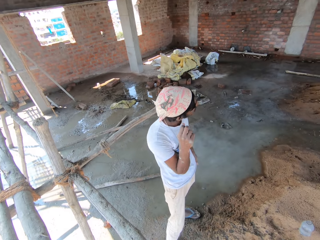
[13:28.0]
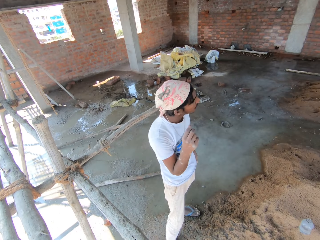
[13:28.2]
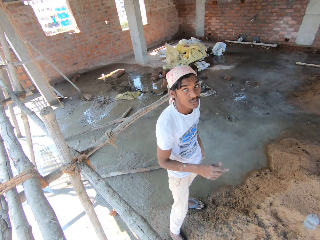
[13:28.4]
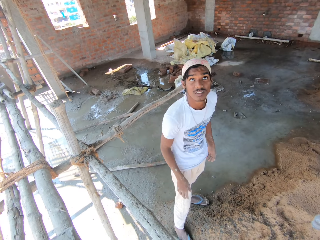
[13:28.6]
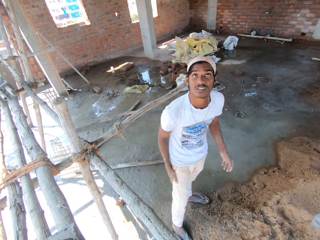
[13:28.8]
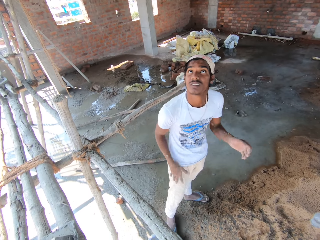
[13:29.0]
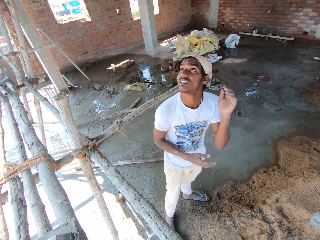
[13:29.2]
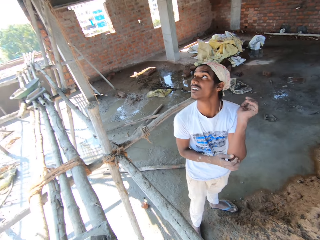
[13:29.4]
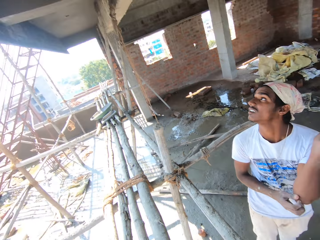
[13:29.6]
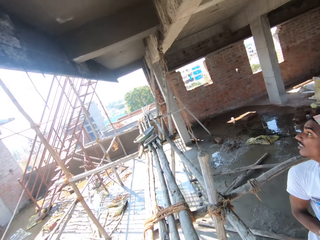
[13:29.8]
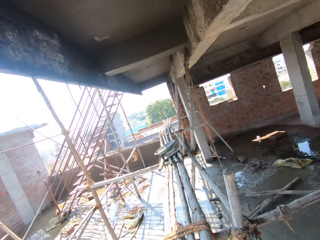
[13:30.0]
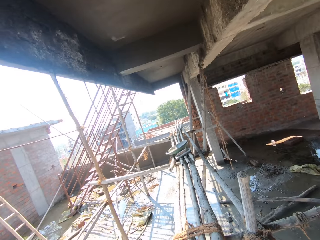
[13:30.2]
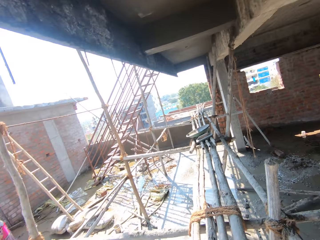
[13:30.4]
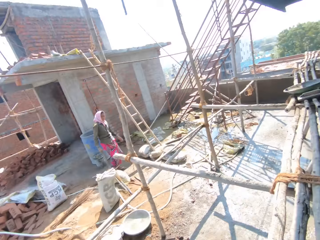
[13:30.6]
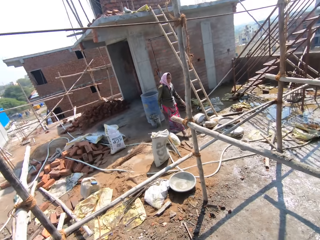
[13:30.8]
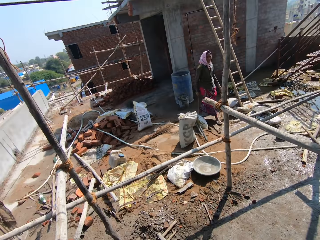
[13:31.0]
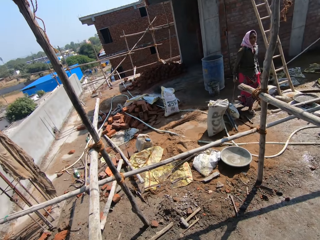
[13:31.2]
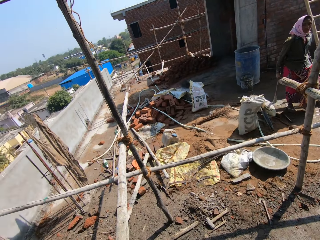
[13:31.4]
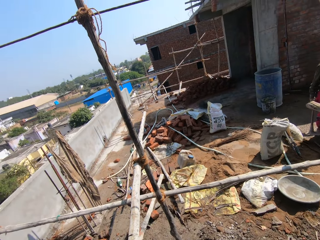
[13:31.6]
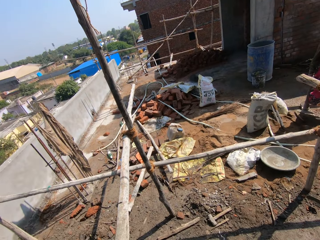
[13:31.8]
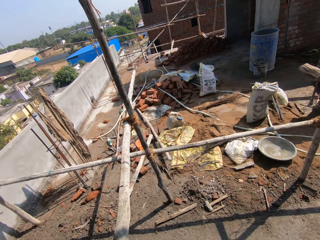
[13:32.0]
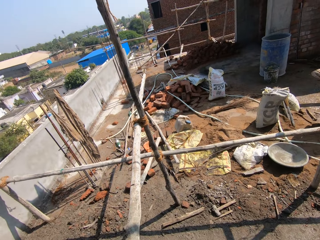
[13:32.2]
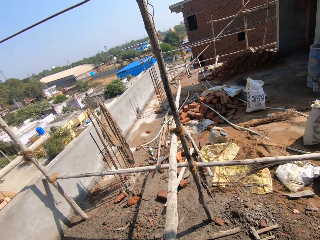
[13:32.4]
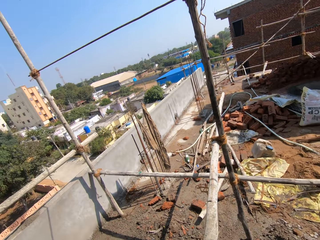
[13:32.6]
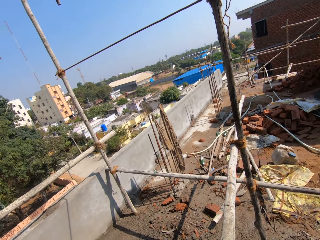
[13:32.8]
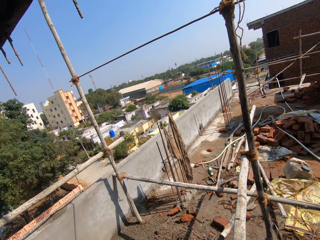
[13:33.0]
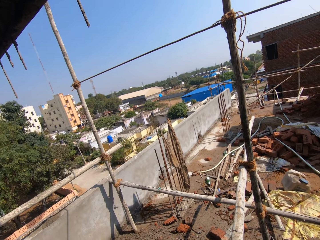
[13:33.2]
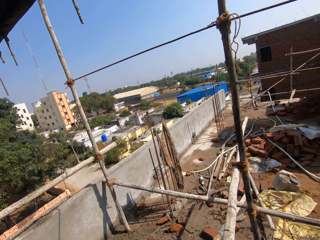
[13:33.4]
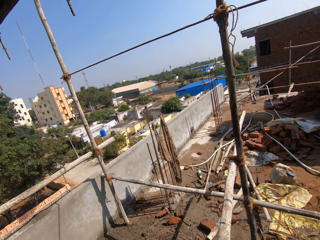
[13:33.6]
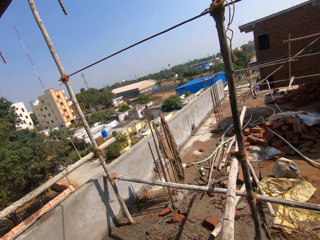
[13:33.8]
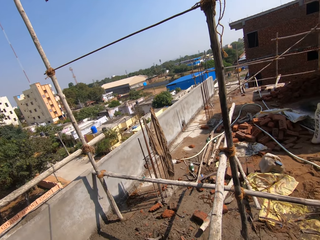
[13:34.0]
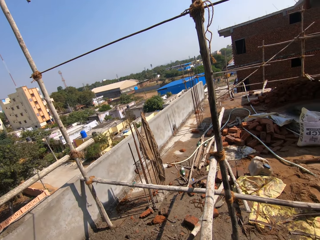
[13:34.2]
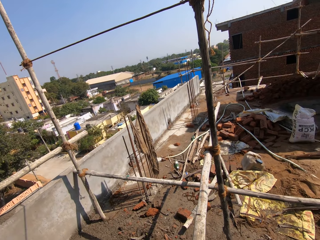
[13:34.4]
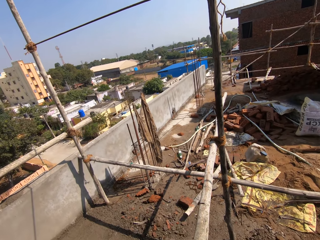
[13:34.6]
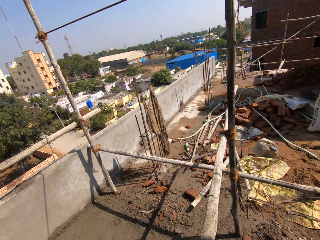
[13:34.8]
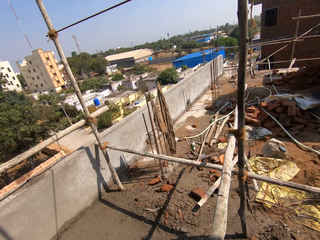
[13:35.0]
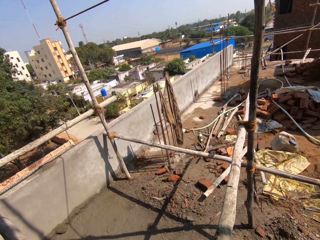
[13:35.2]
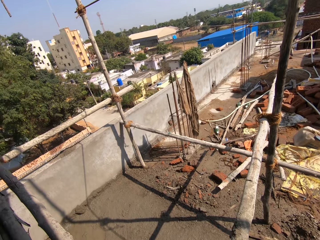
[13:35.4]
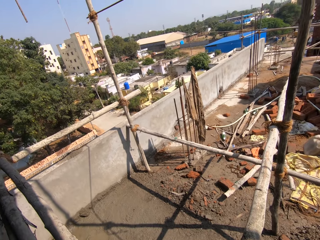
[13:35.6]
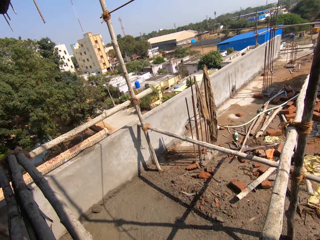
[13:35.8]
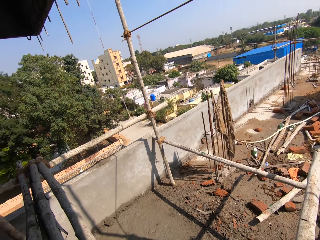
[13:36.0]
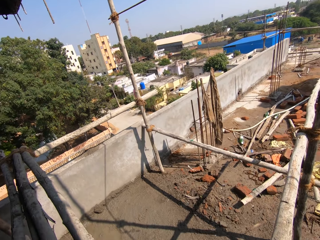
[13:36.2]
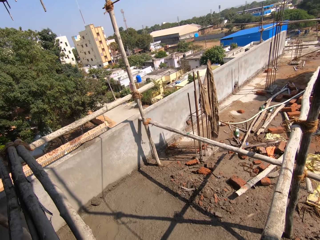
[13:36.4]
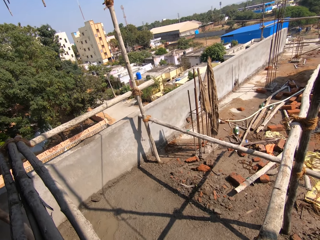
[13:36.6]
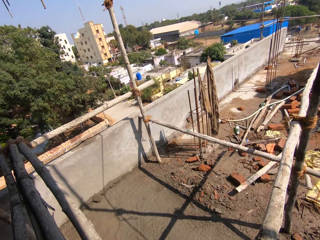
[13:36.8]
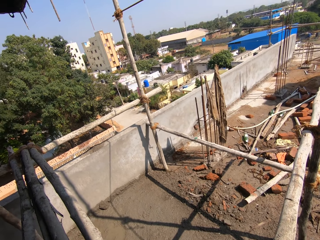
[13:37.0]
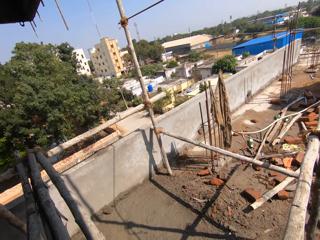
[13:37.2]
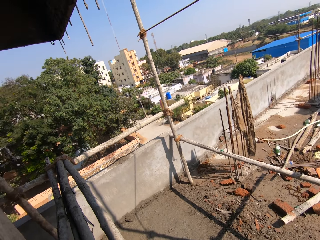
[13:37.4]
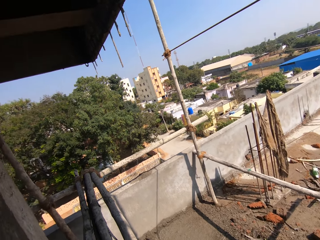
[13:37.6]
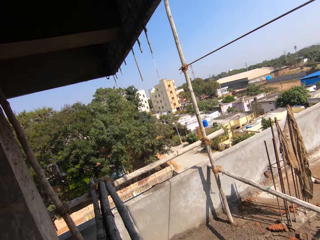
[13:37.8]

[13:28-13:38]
The man pulls his hand off the ear, holds his leg, pulls his hand off the leg, scratches his hand and looks at the ceiling. The camera wearer looks around the construction site. The woman walks toward the bowl.

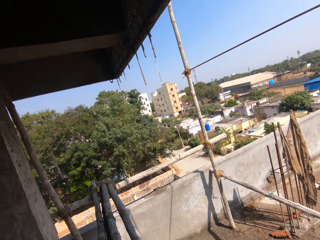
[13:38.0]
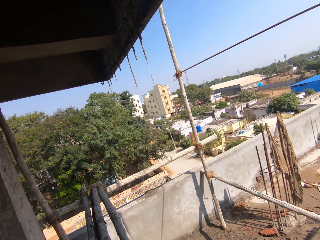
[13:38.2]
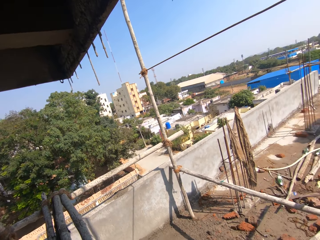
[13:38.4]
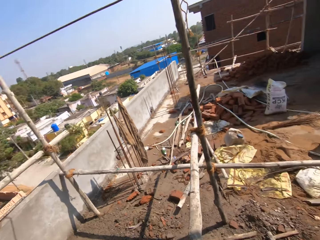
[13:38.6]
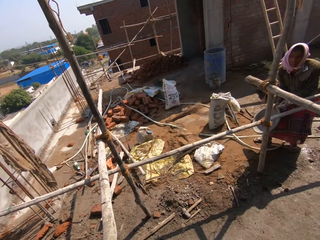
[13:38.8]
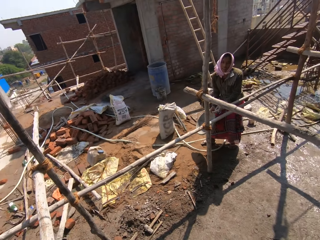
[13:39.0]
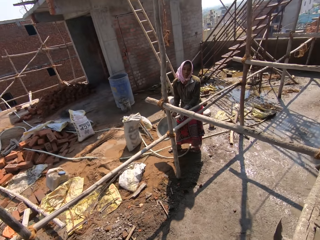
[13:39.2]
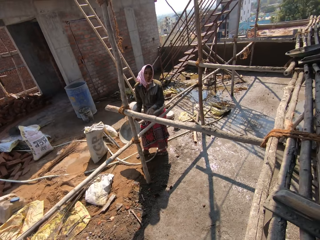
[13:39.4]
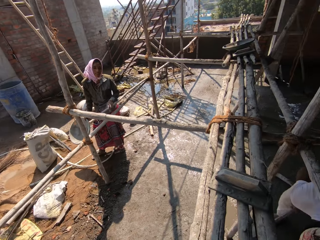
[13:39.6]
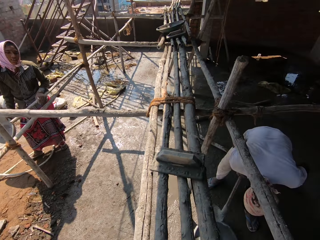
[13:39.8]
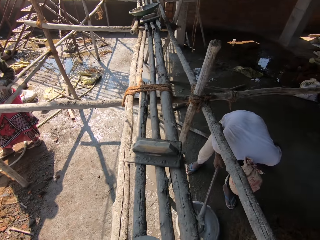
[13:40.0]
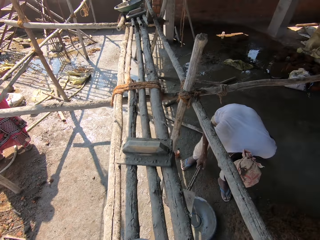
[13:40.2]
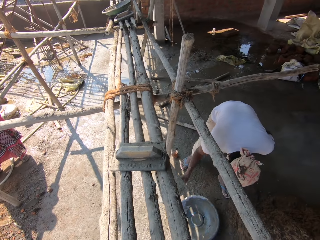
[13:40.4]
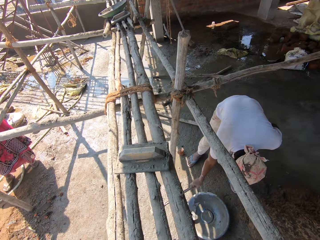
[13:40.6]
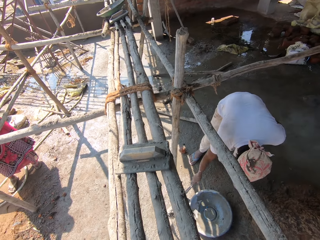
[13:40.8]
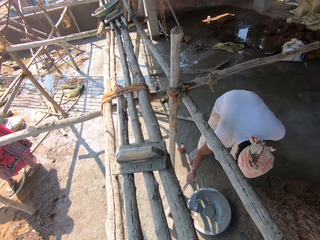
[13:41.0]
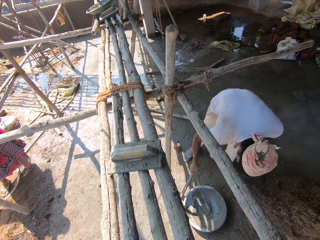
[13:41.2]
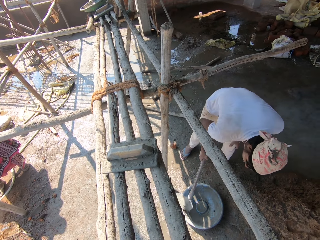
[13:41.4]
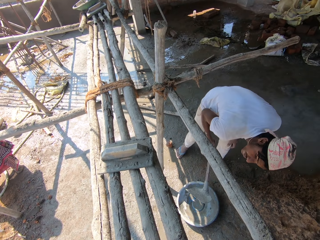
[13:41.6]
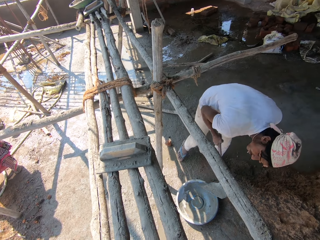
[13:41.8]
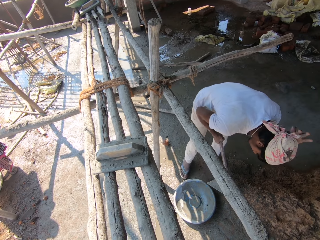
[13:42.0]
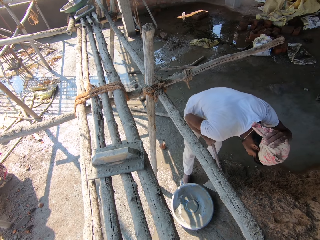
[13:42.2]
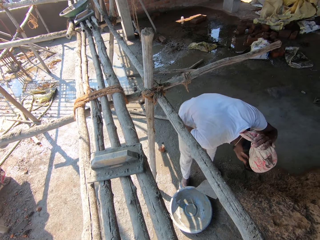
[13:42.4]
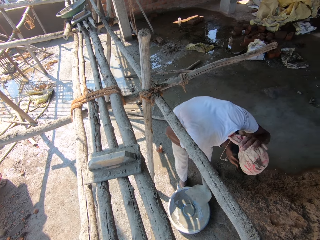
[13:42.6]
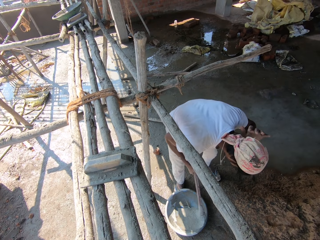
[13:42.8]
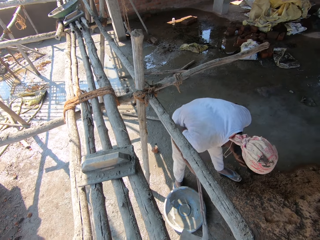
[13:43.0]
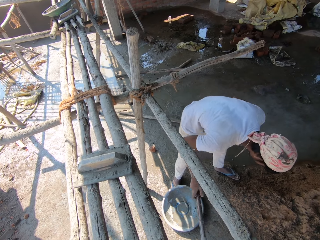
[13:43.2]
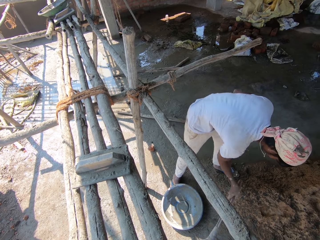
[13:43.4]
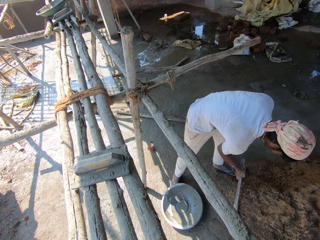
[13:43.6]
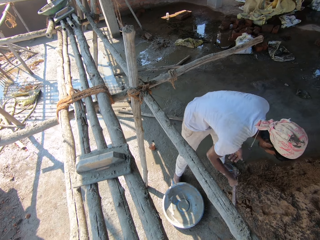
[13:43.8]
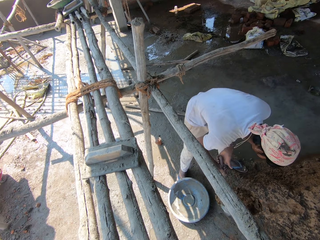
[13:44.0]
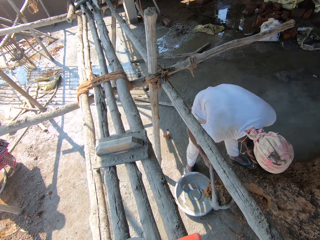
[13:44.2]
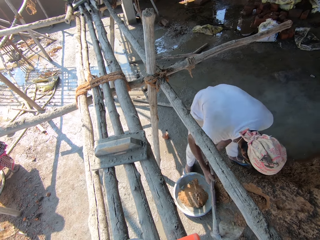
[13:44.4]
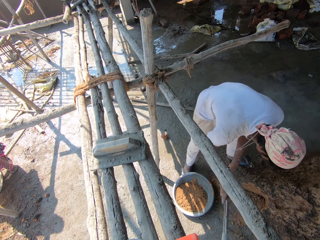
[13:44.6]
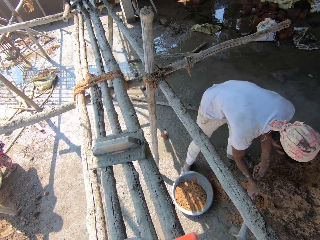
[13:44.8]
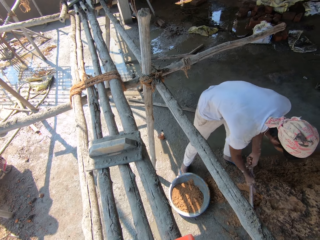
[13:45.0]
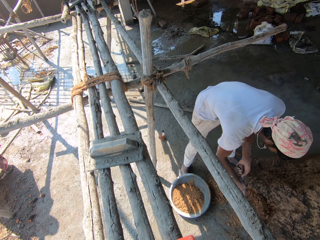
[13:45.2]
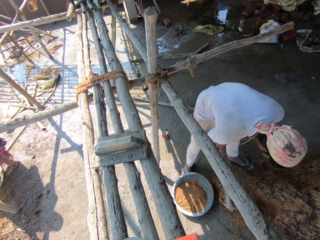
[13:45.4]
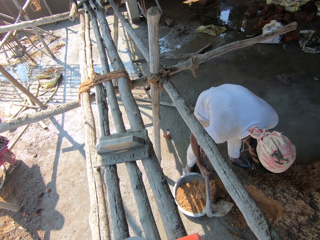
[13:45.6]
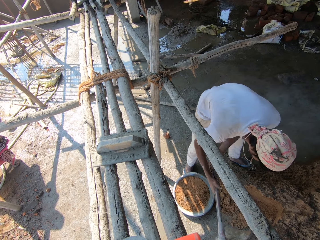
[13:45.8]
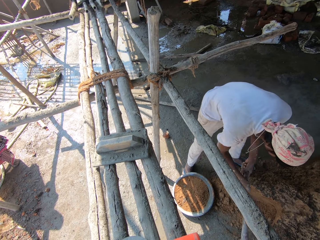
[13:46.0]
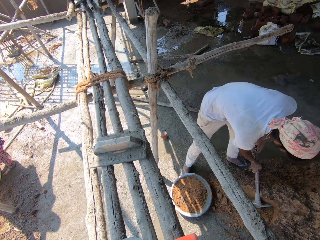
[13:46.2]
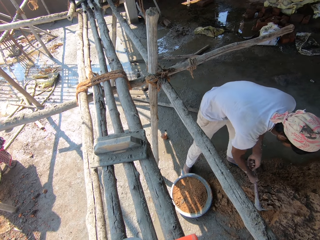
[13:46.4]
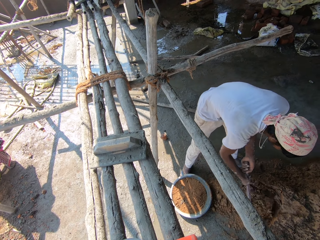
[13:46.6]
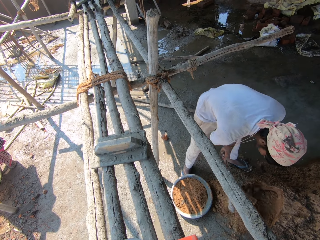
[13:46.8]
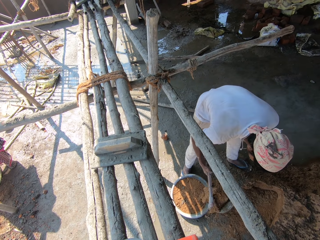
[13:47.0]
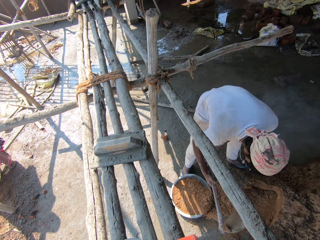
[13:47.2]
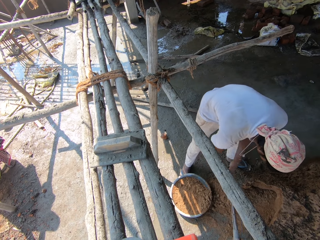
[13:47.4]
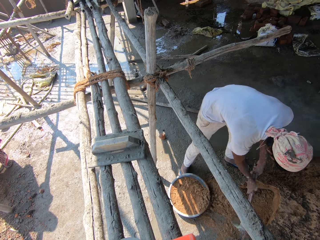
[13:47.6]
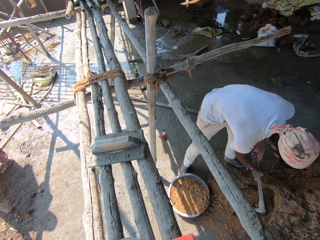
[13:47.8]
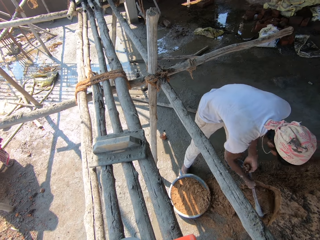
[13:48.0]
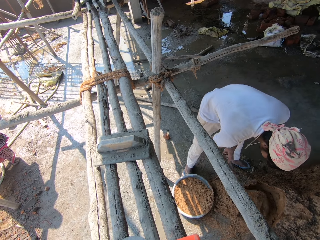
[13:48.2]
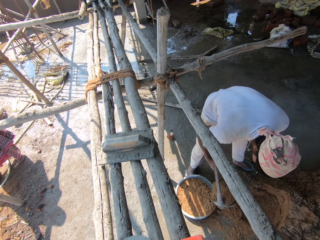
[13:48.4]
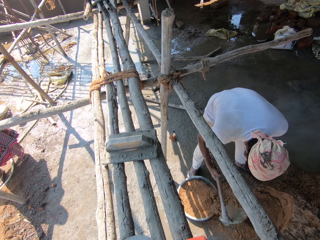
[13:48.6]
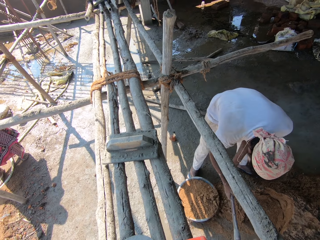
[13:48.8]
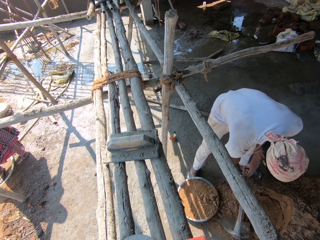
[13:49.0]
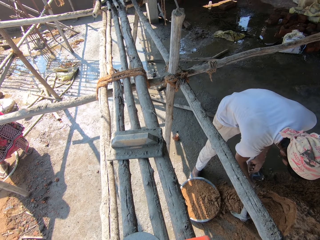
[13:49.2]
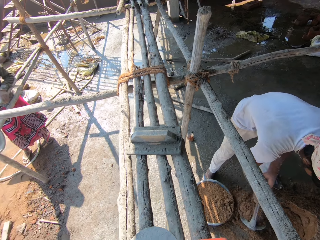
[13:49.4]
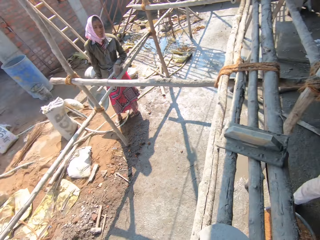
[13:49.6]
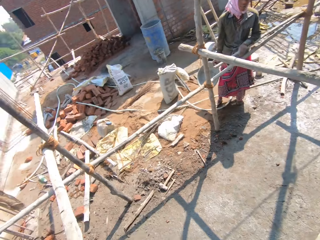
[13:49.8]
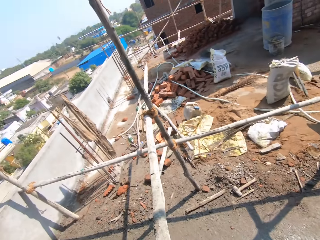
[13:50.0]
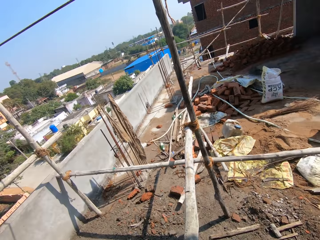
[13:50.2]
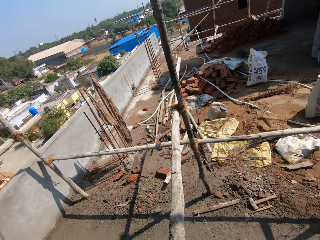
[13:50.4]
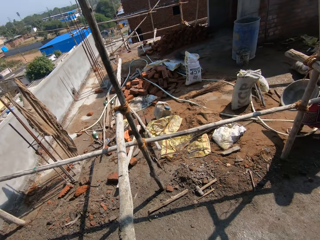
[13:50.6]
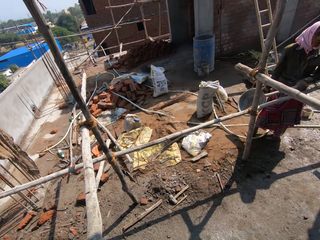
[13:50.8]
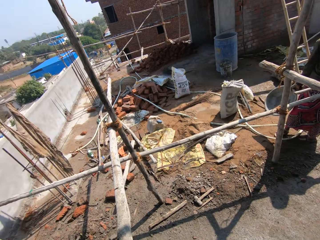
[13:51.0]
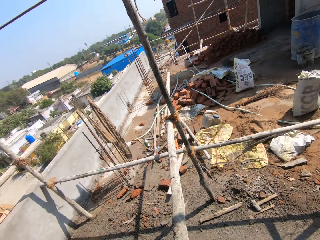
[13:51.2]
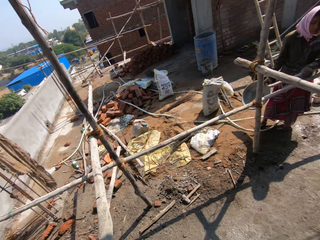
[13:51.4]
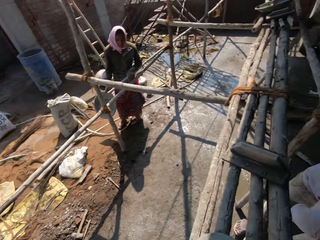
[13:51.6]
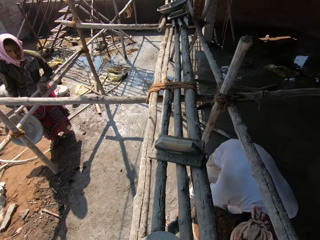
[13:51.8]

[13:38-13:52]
The woman carries the bowl. The man holds a hoe. He hits the hoe on the floor. He pulls the shovel off the floor. He holds the headscarf. He pulls his hand off the headscarf. He scoops the soil or sand with the hoe. He puts the soil in the bowl. He scoops the soil with the hoe. The man puts the sand in the basin, scoops the sand, puts the sand in the basin, scoops the sand, puts the sand in the basin and scoops the sand. The camera wearer looks around the construction area.
